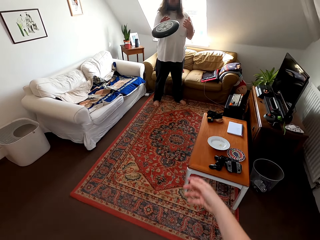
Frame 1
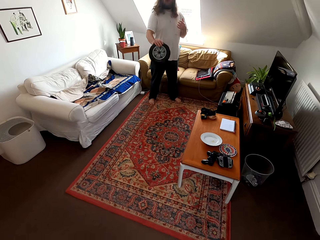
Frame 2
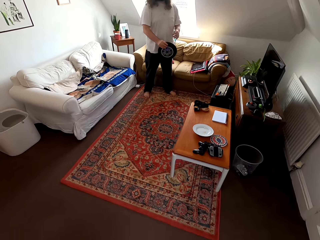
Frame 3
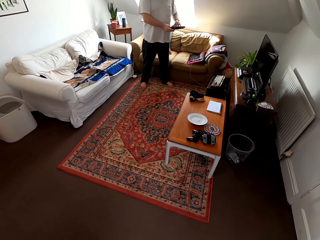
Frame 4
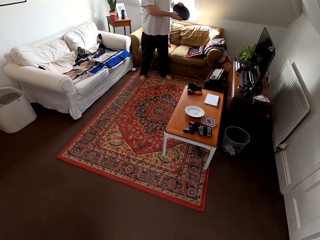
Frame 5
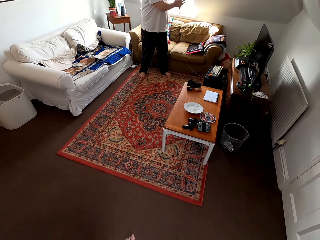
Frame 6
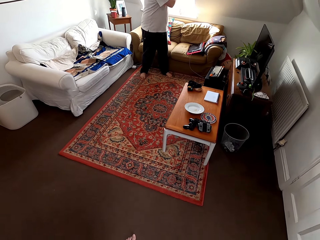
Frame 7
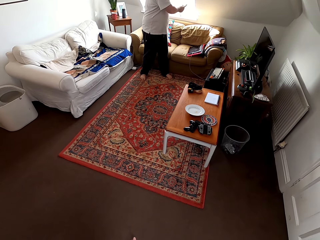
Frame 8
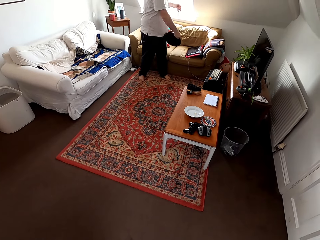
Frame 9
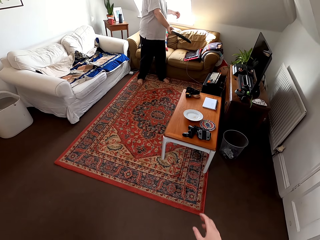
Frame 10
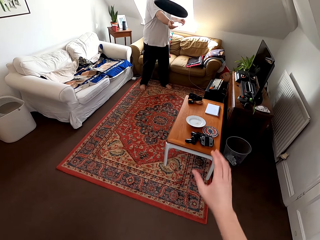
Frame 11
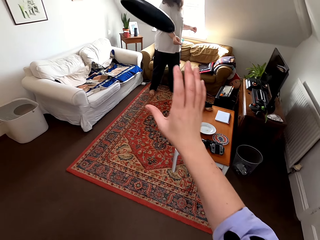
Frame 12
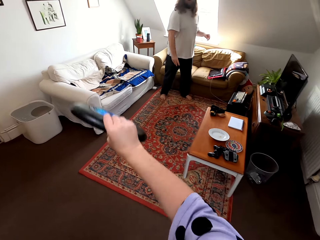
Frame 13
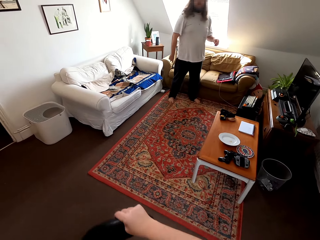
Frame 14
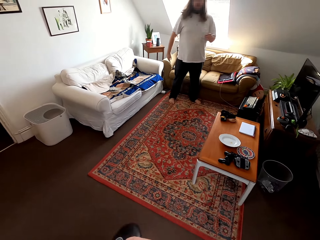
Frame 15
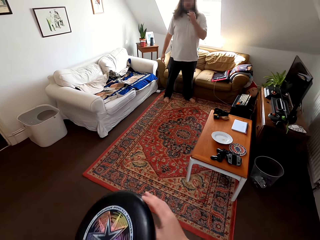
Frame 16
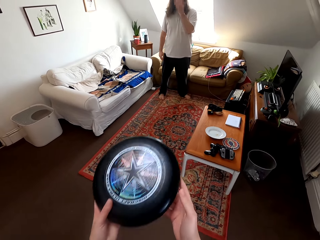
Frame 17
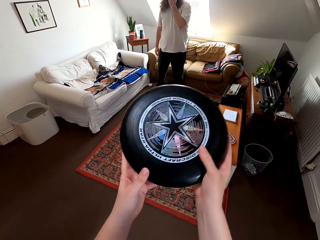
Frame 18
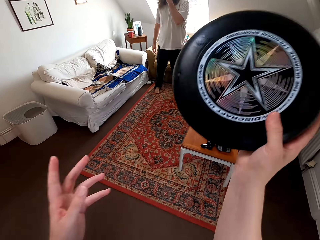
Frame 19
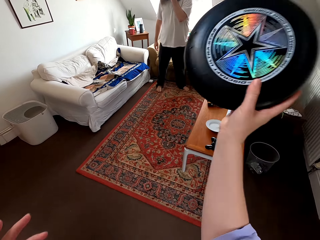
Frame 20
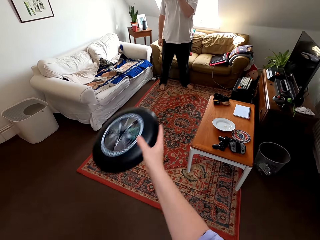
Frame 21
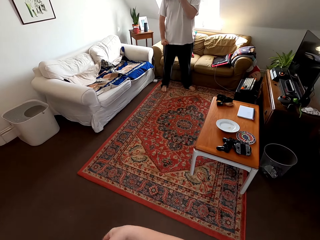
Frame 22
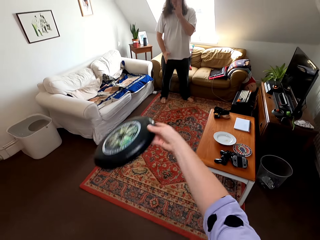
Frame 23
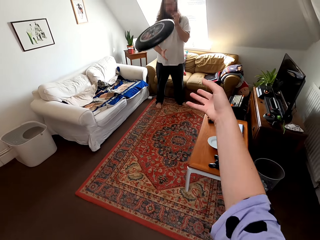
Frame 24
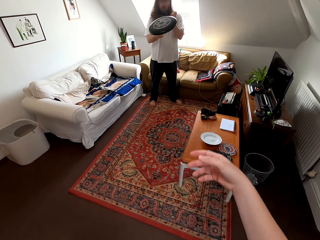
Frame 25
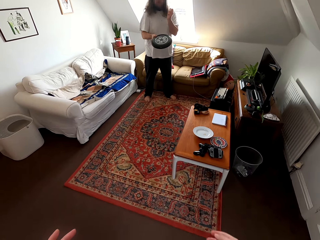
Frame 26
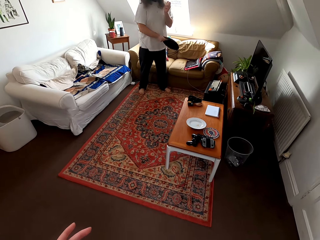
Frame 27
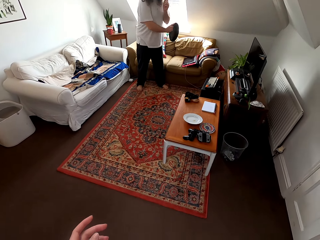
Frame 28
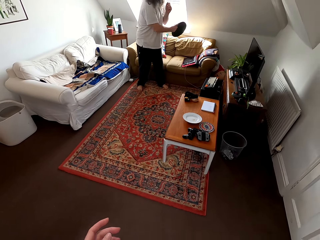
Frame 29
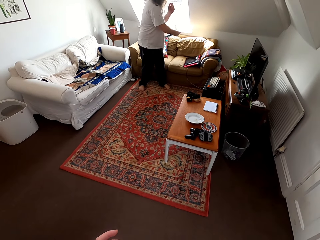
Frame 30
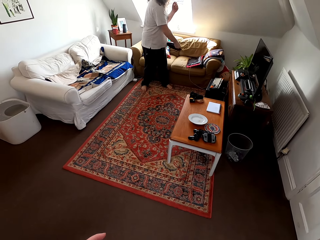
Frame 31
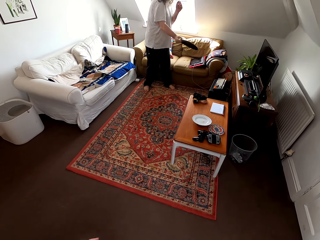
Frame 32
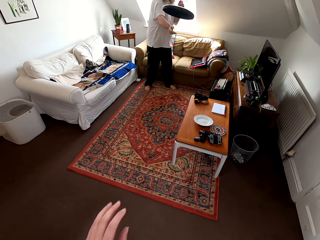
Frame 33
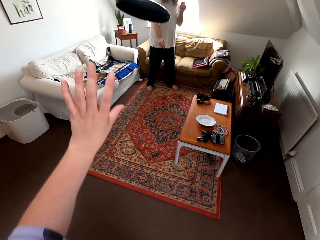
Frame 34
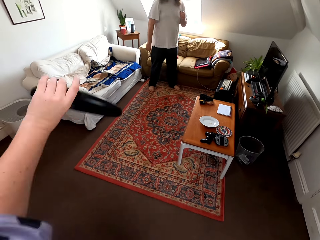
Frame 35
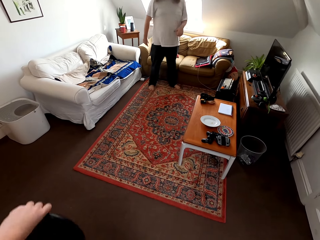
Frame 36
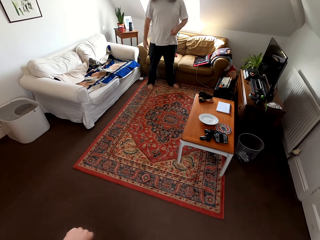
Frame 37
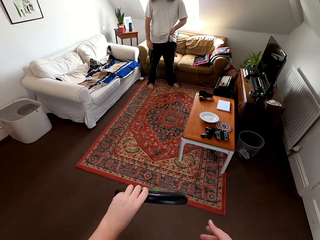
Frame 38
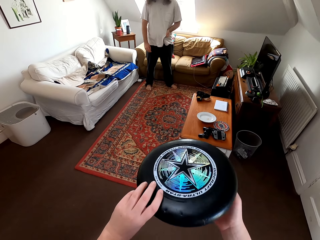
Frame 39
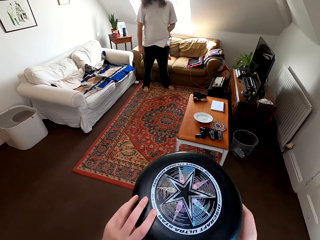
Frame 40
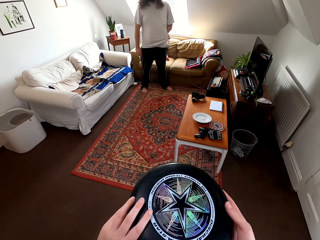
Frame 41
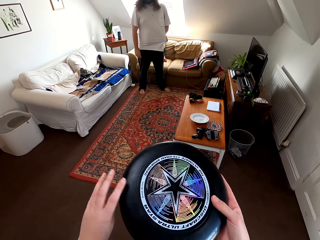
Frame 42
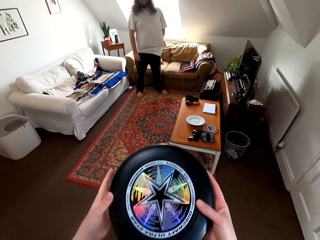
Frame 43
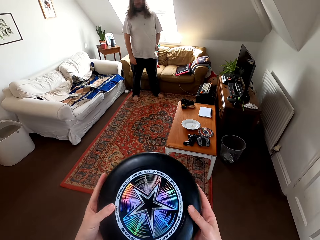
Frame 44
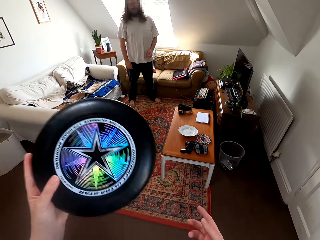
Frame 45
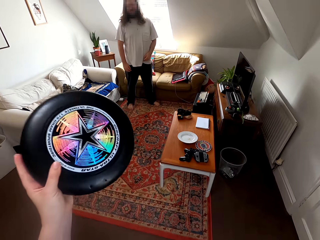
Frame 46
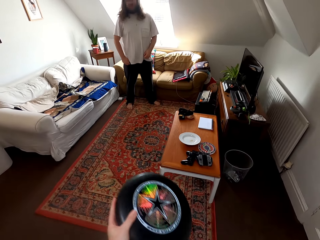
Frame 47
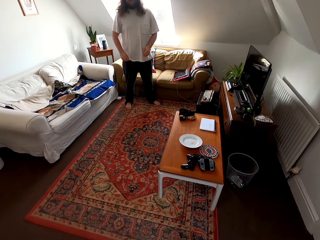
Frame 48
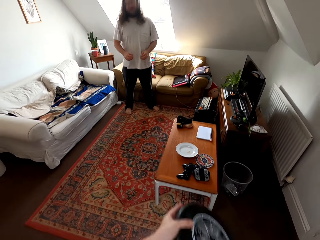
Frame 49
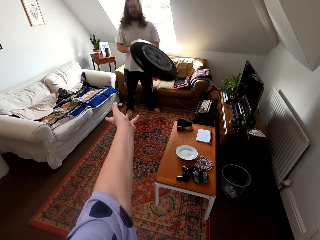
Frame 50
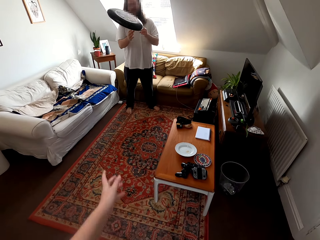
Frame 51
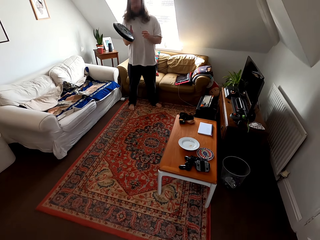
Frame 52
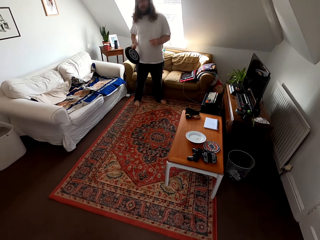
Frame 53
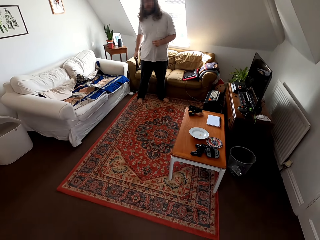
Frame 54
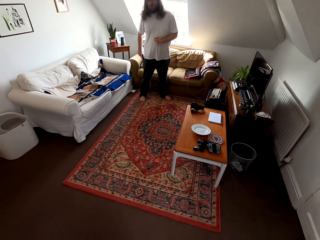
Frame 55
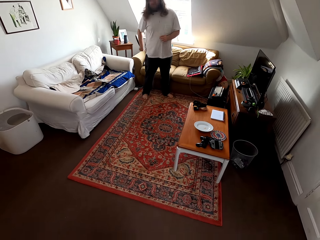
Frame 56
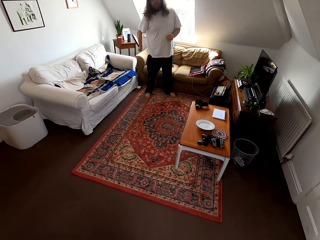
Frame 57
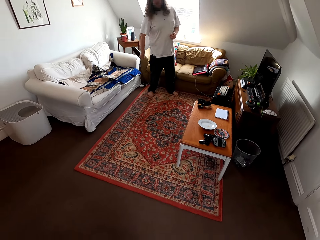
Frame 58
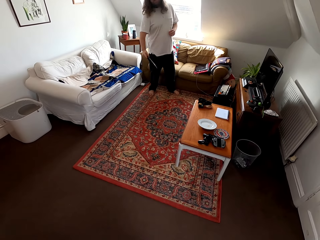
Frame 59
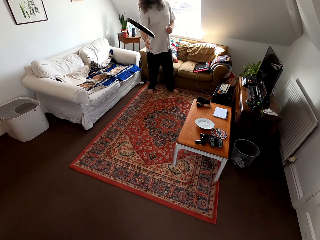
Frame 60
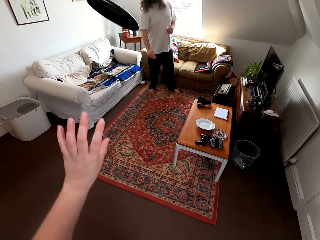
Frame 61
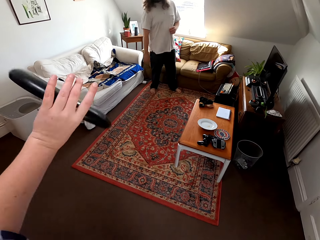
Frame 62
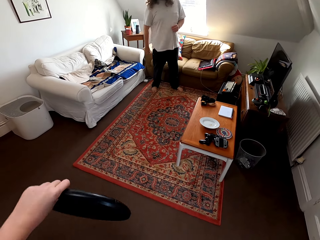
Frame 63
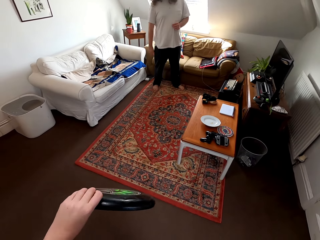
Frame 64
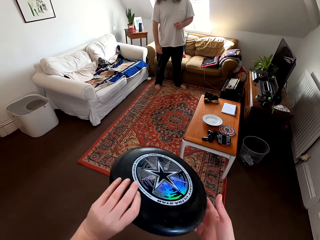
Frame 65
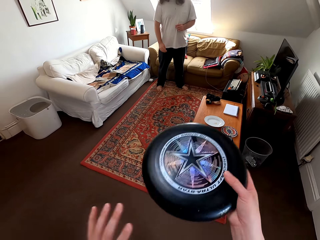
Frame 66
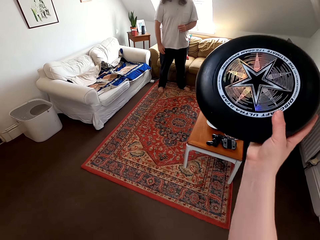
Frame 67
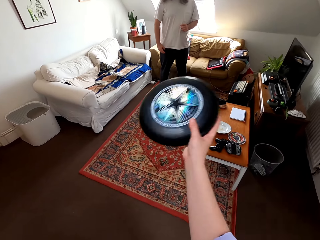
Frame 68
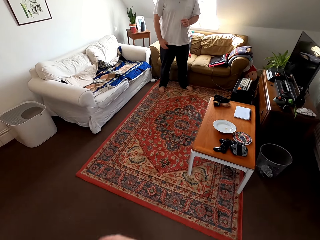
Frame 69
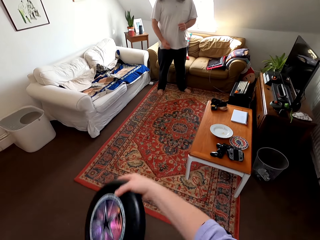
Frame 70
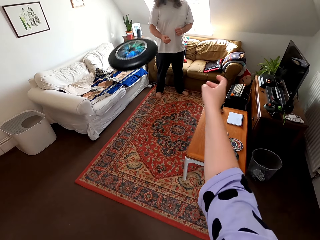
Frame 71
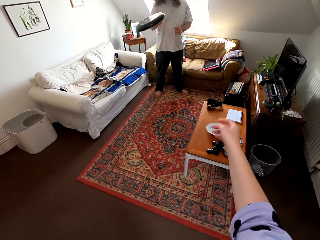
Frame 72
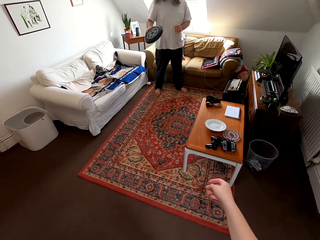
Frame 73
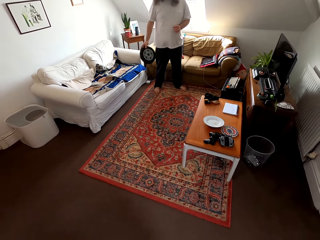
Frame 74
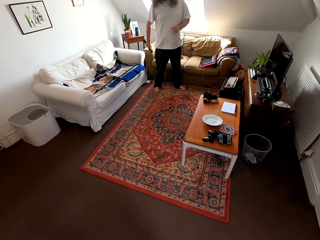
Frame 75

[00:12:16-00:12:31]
A man talks to the camera wearer. The camera wearer plays catch with the man. They talk to the man. The man plays catch with the camera wearer.

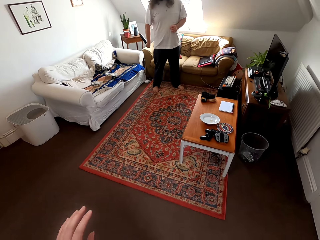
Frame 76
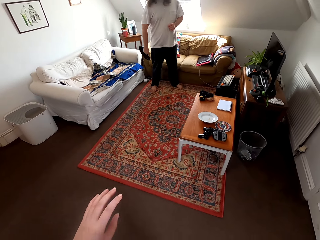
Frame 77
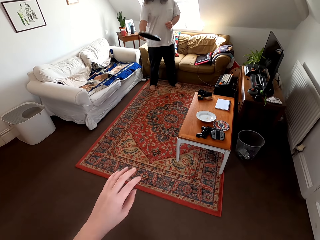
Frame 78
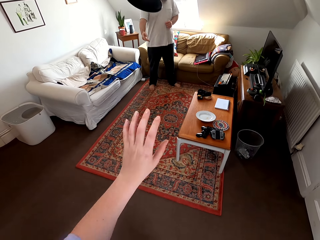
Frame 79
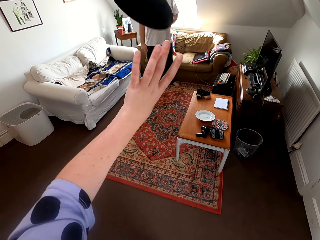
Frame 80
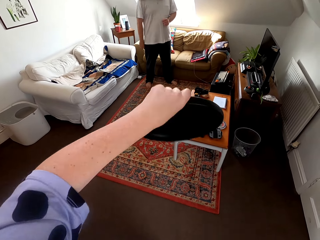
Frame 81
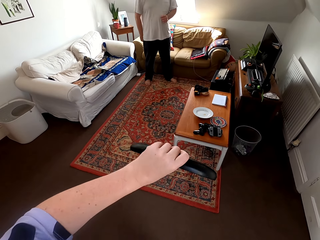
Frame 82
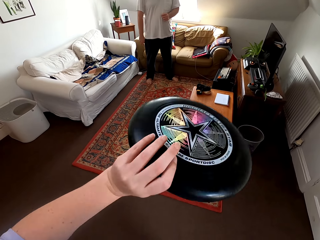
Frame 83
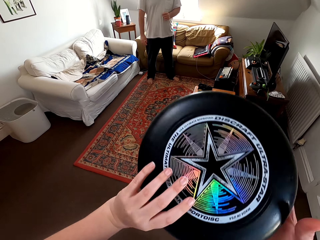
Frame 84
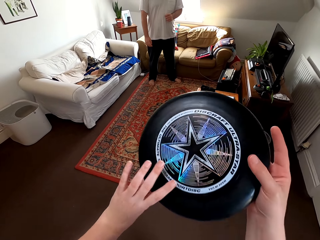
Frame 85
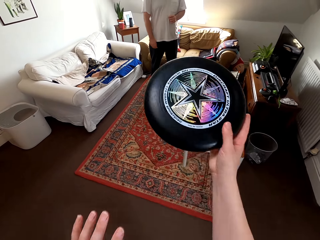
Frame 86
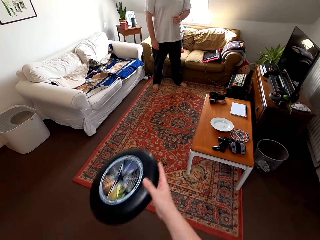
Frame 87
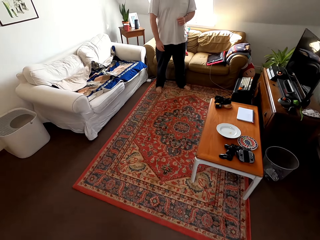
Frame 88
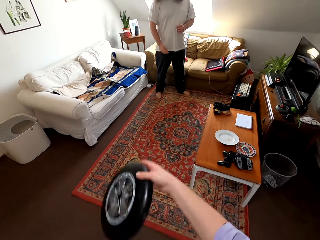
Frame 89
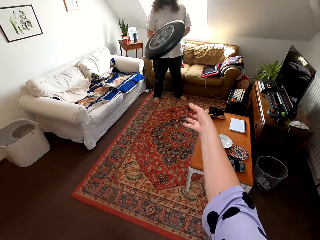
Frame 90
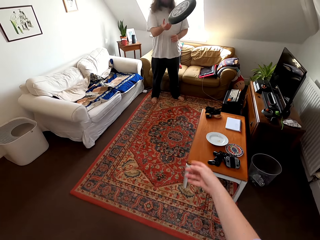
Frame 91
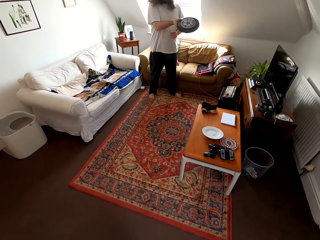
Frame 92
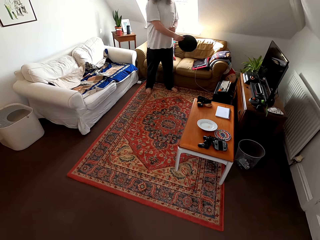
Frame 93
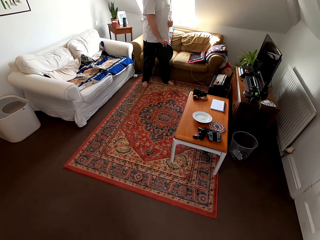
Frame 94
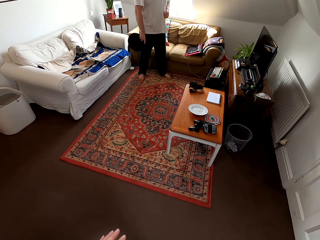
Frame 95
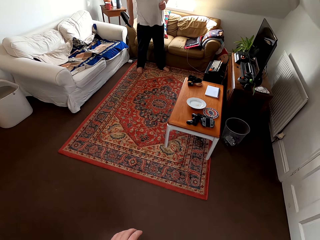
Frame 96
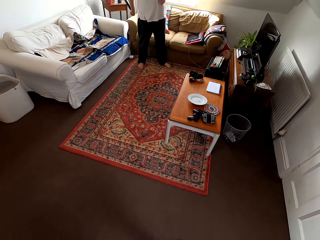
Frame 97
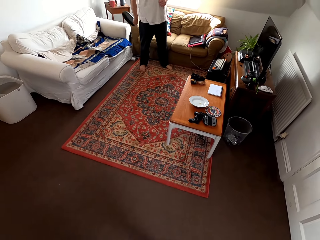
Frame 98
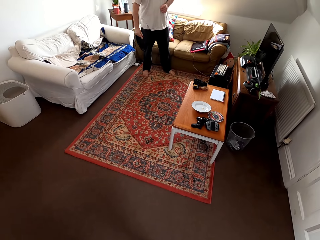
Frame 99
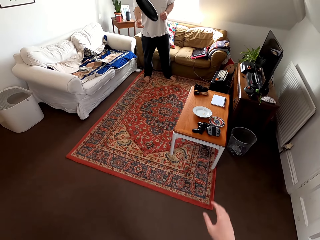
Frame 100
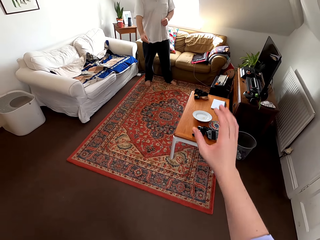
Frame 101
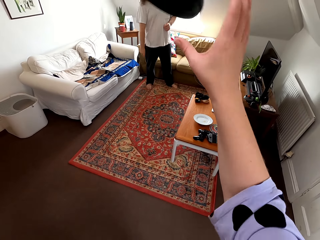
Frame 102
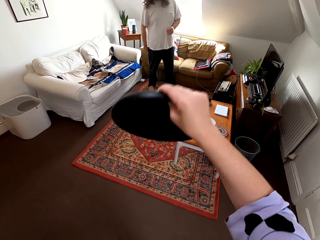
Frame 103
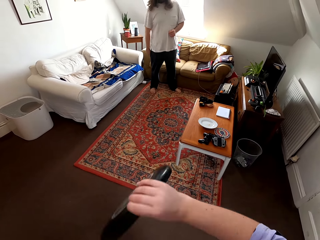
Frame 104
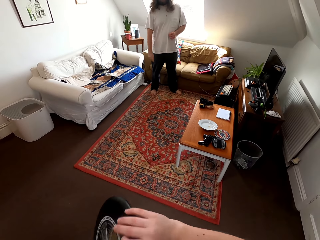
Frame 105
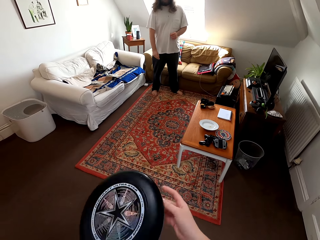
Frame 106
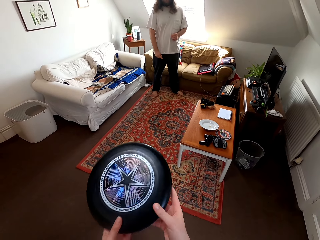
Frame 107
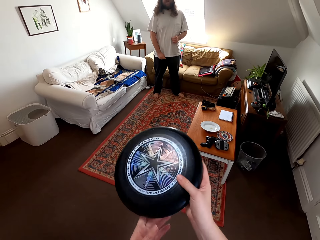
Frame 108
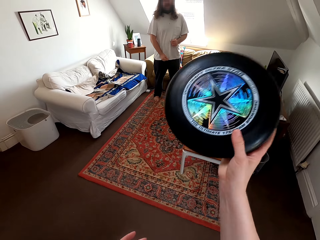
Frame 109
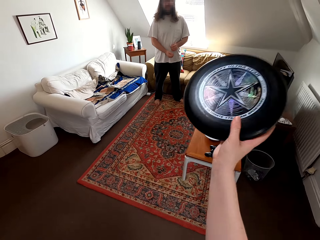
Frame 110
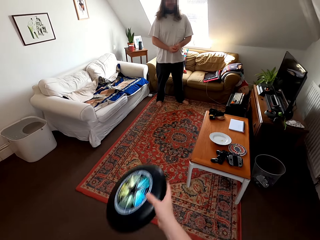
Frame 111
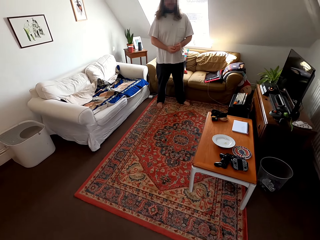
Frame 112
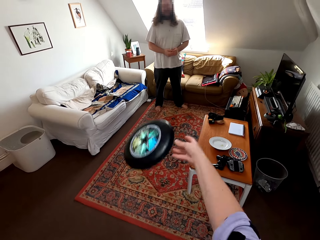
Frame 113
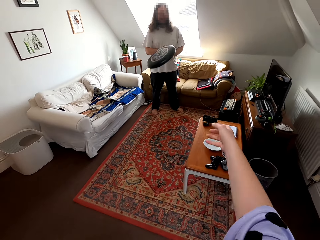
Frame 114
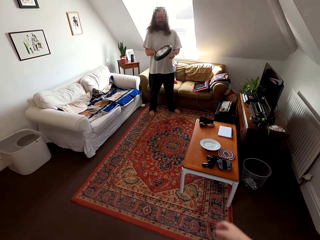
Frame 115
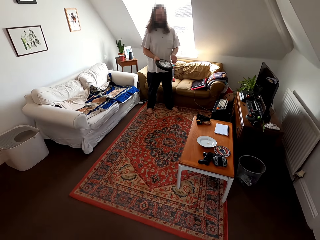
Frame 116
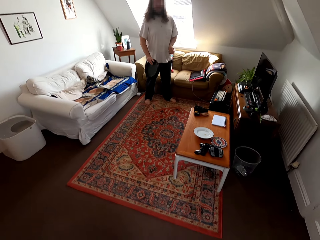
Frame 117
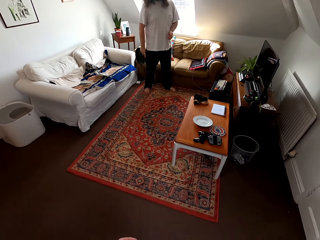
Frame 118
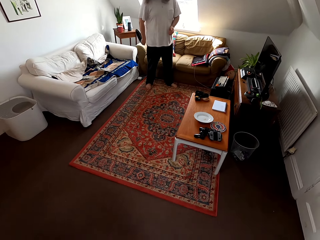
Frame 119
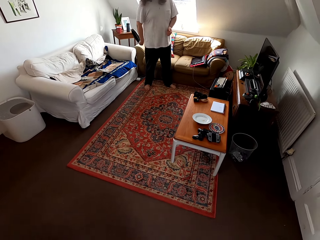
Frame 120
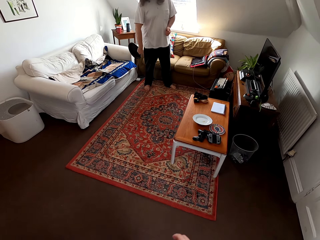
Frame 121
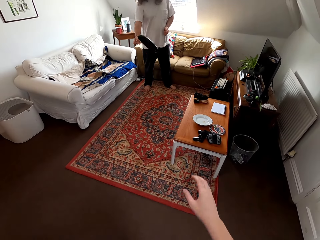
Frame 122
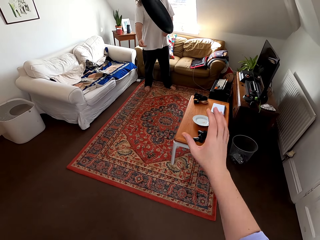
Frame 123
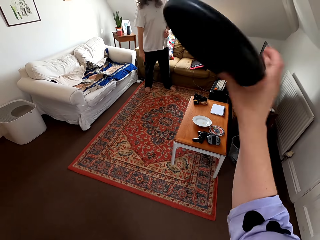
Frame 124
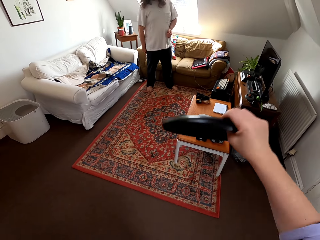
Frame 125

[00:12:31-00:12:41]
The camera wearer talks to a man. They play catch with the man.
